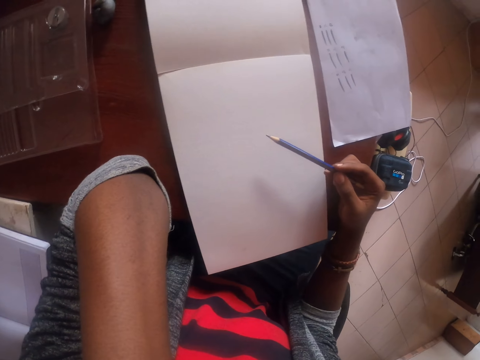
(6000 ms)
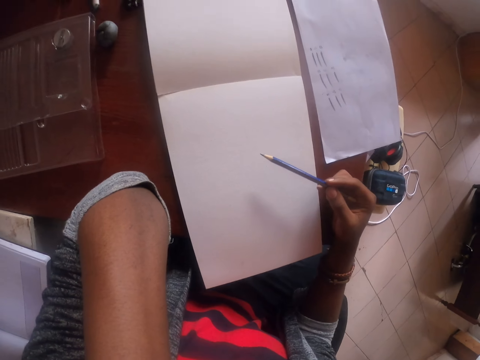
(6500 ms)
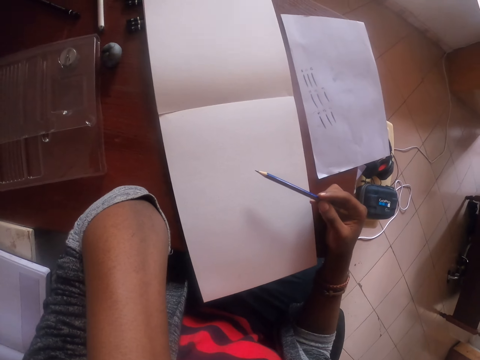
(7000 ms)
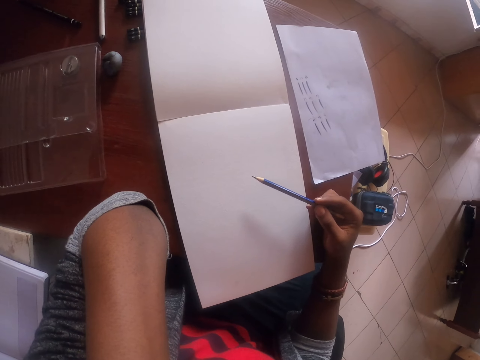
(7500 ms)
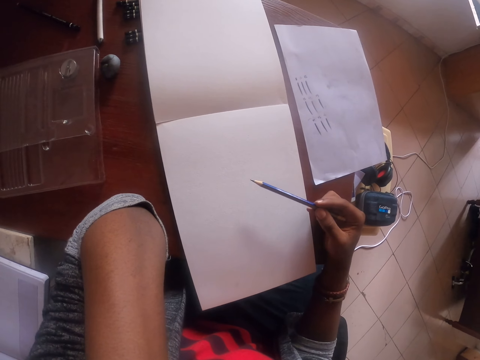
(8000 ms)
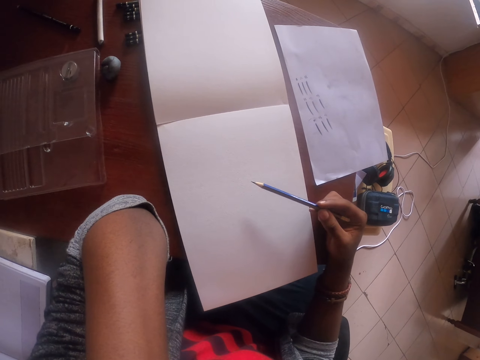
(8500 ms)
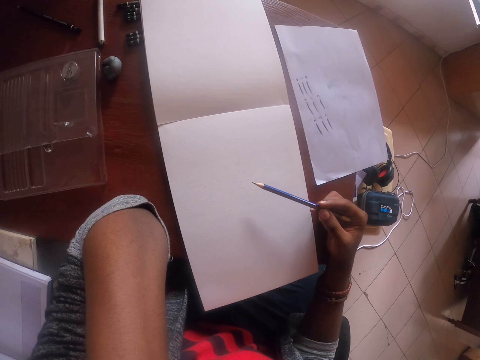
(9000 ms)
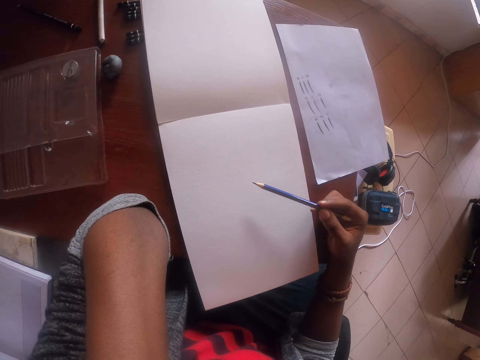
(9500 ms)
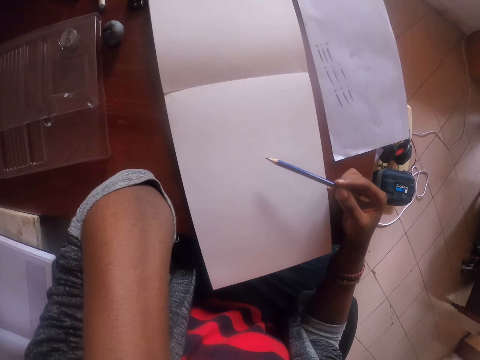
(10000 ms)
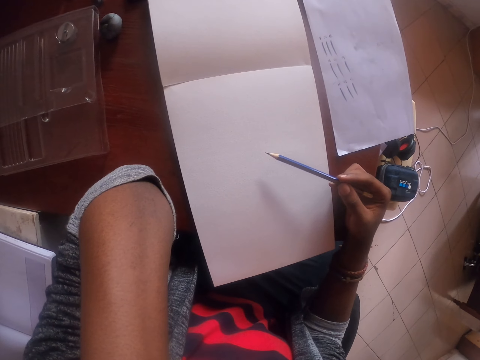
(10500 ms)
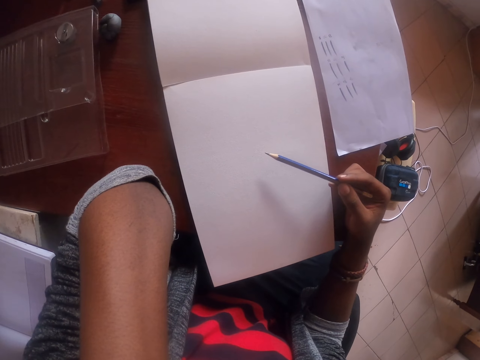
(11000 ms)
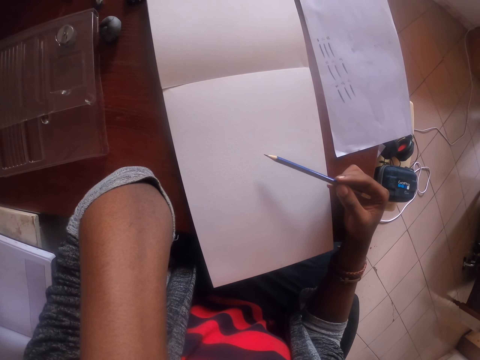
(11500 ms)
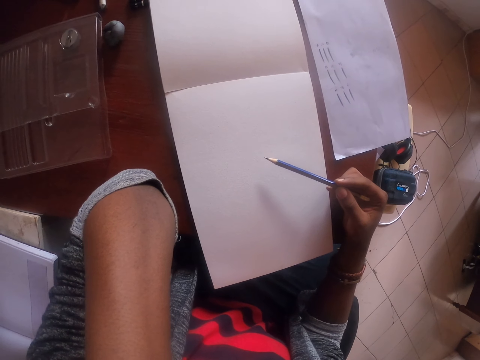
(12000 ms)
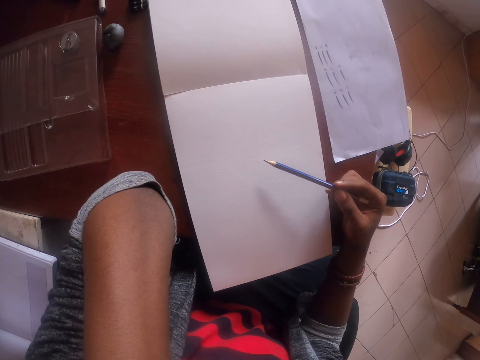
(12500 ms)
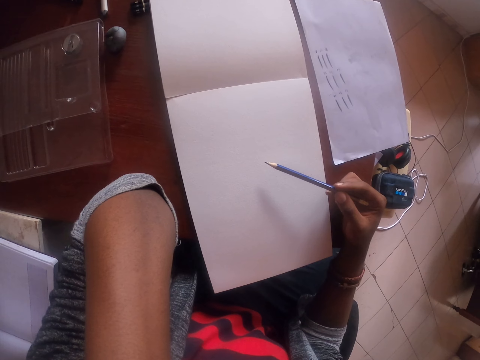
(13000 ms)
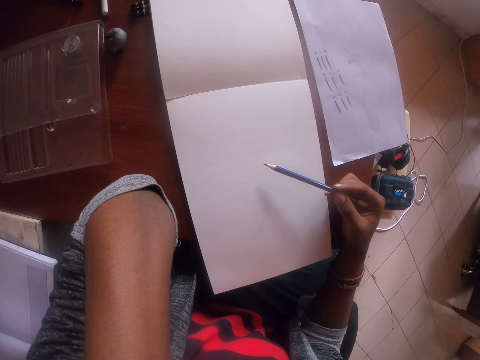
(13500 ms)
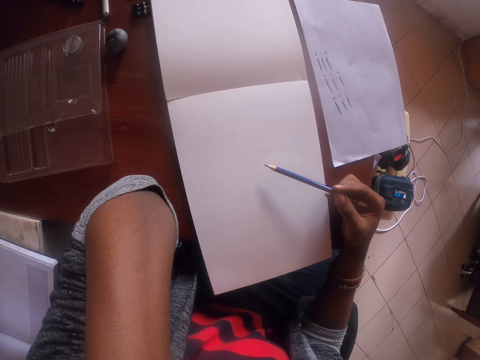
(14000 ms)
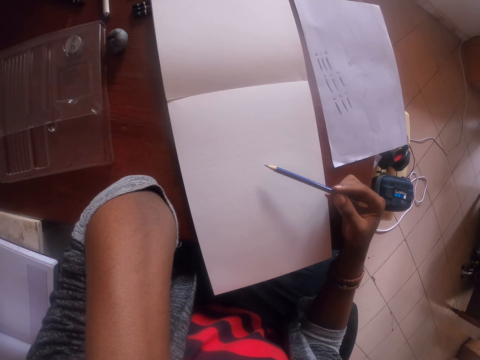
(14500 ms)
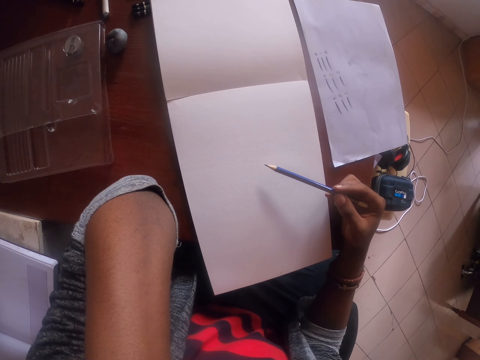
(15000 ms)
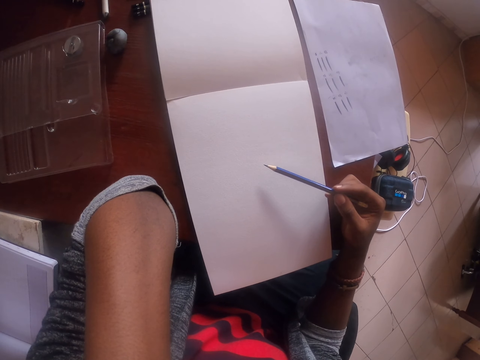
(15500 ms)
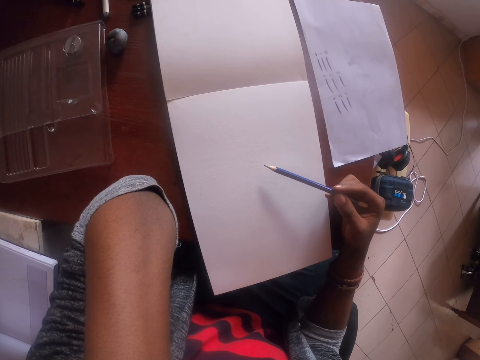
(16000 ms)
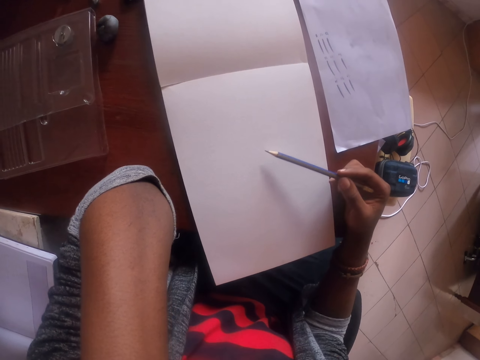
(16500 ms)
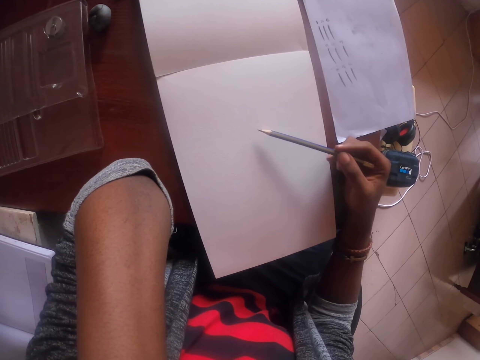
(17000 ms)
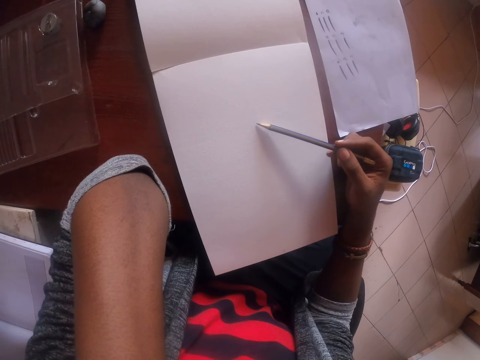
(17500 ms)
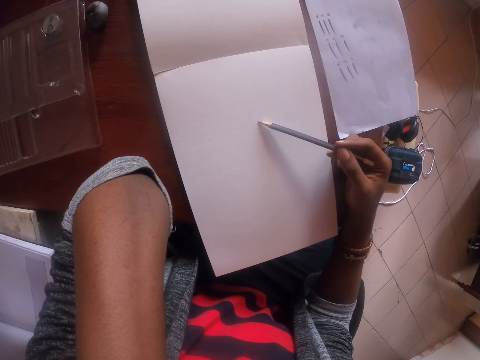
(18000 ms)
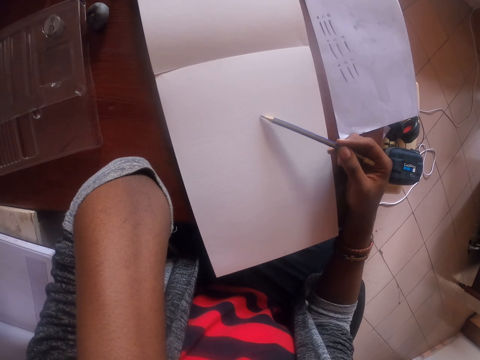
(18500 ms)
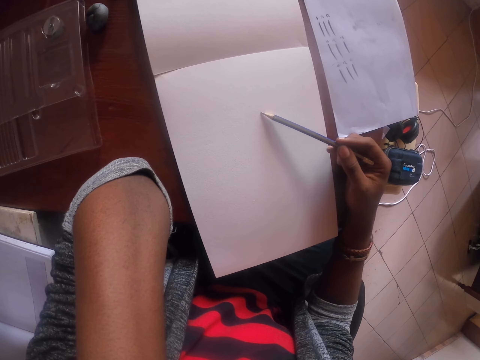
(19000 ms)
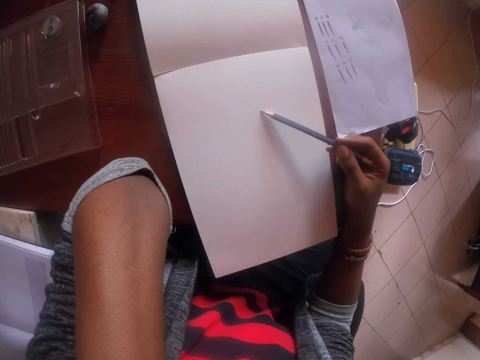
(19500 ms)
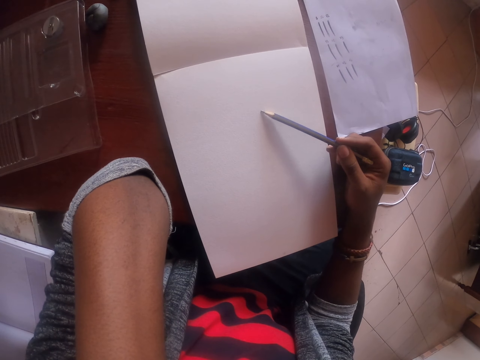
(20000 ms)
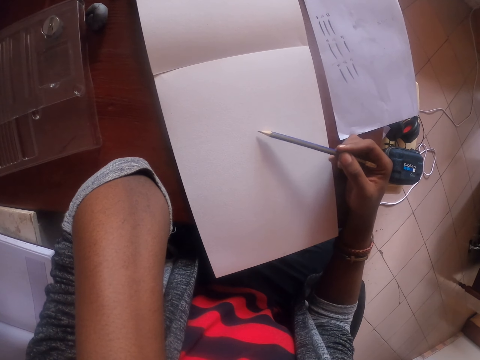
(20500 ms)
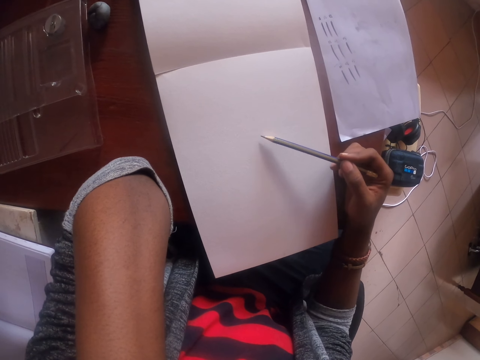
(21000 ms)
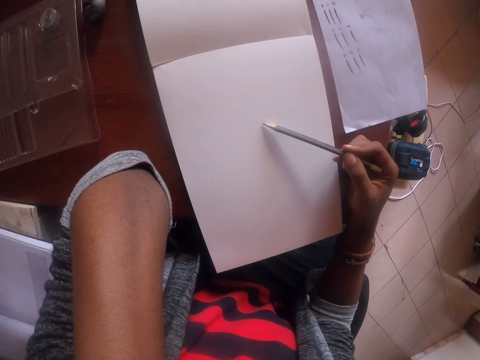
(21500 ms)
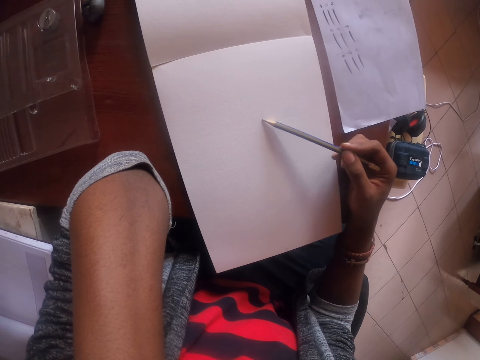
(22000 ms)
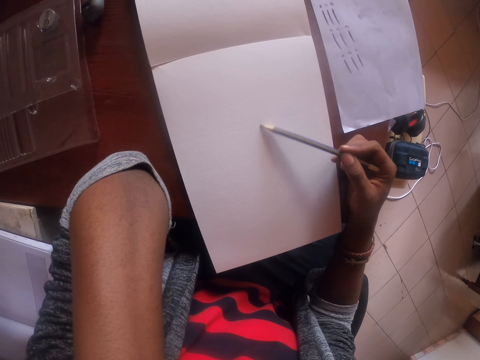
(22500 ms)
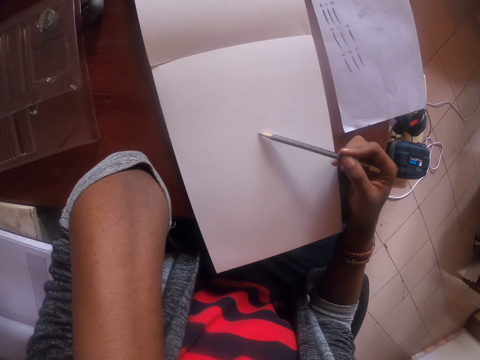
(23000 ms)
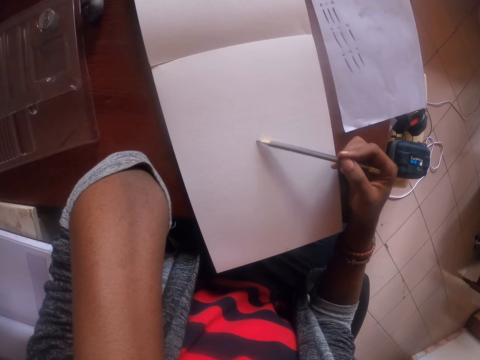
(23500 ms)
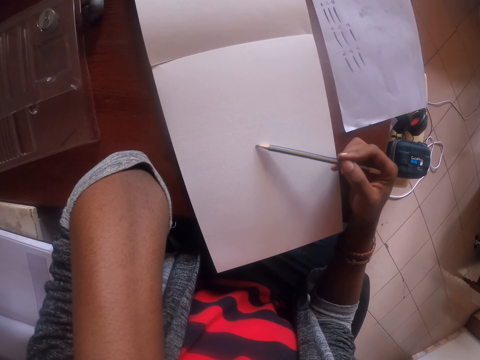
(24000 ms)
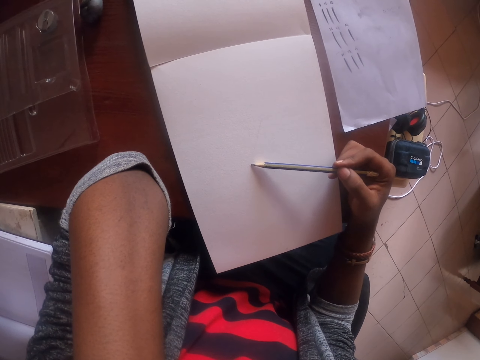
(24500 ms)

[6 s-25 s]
The camera wearer looks at the book on the table. They draw in the plain book with a pencil.

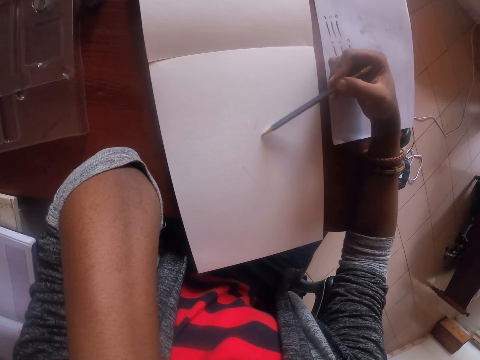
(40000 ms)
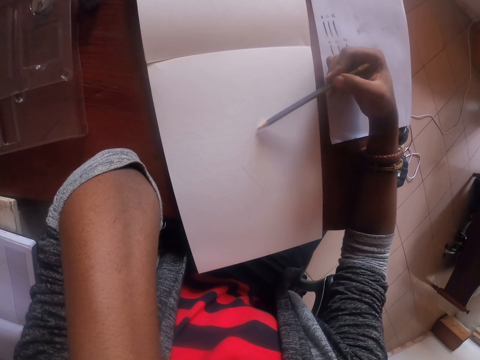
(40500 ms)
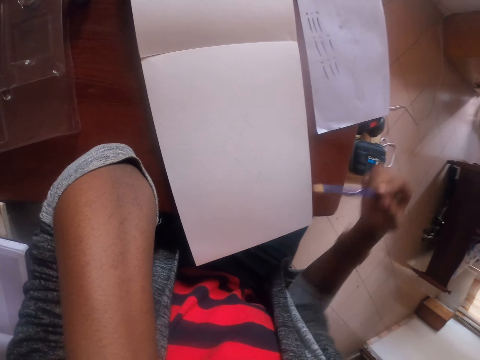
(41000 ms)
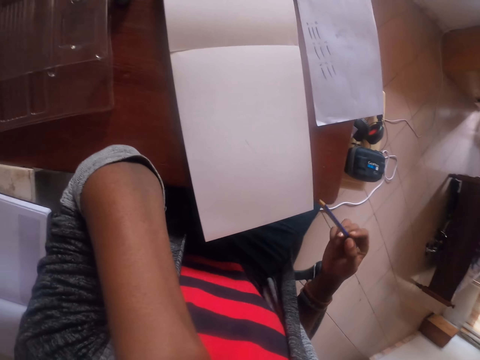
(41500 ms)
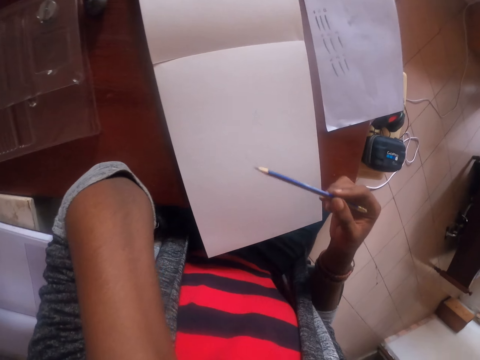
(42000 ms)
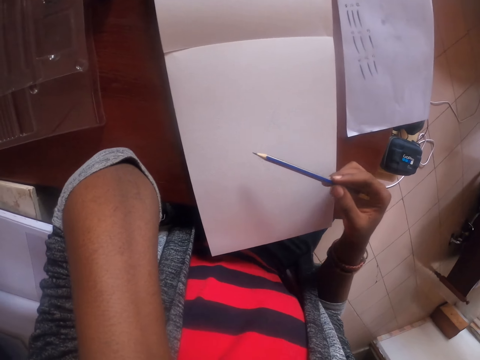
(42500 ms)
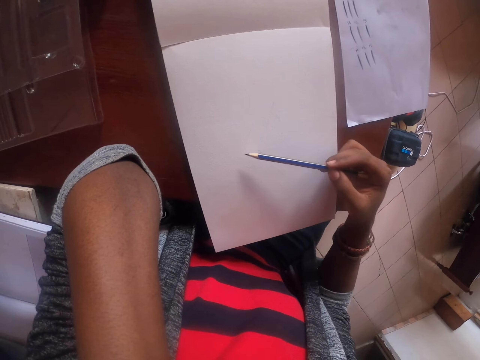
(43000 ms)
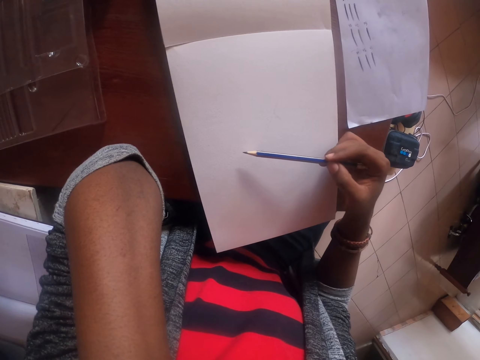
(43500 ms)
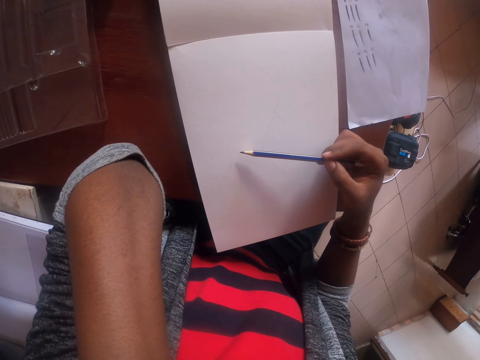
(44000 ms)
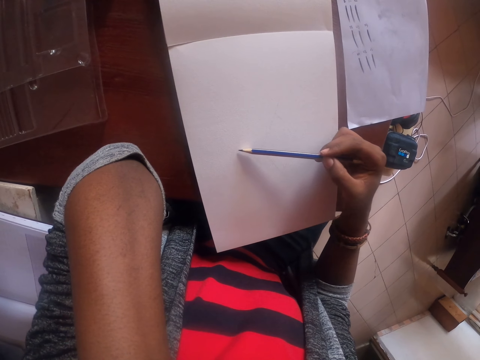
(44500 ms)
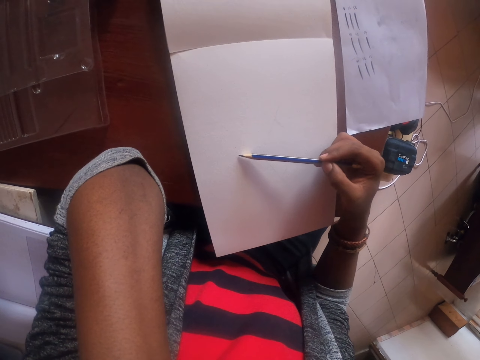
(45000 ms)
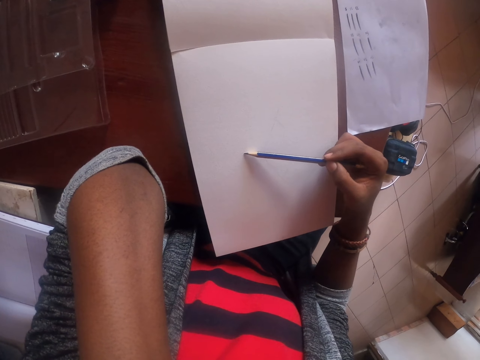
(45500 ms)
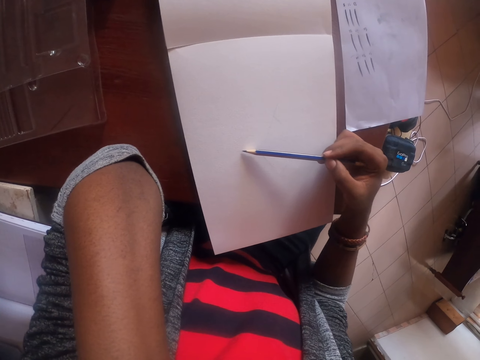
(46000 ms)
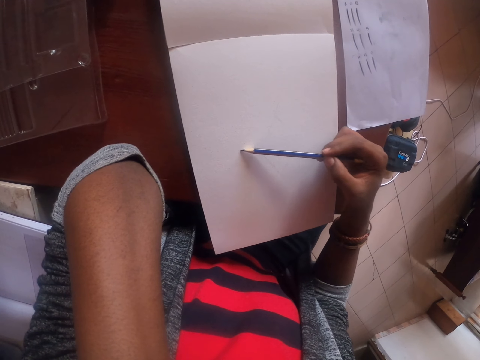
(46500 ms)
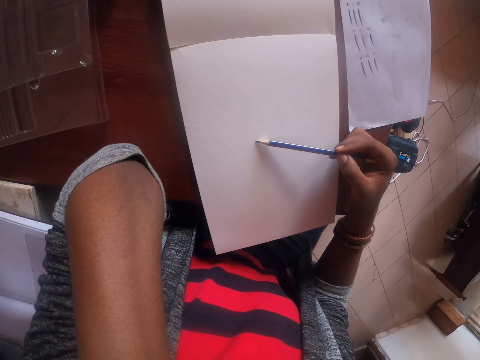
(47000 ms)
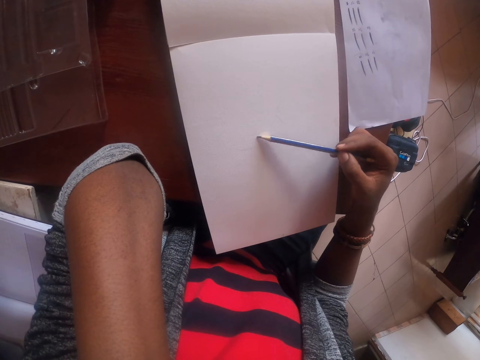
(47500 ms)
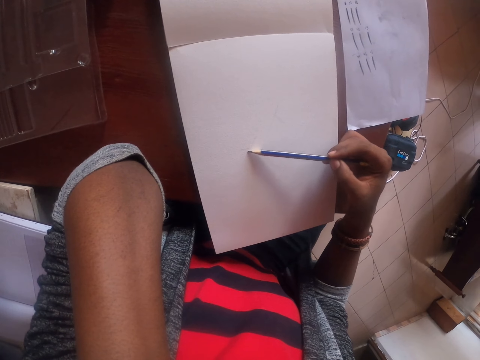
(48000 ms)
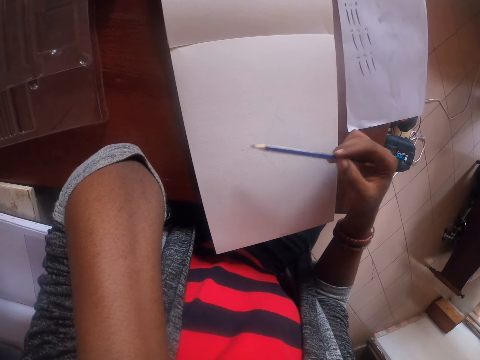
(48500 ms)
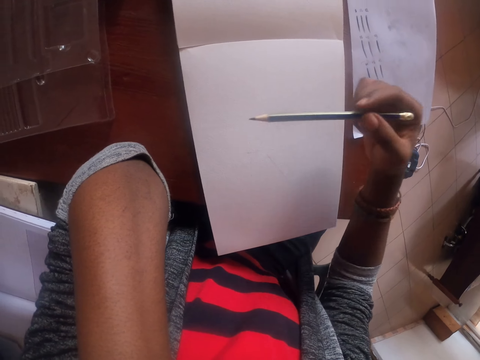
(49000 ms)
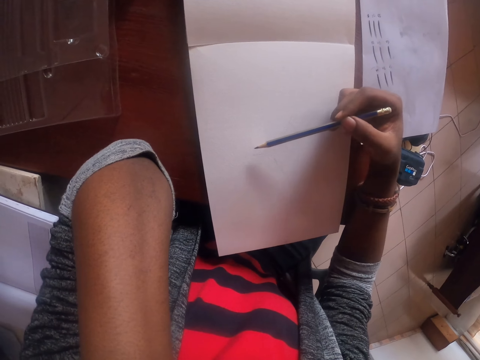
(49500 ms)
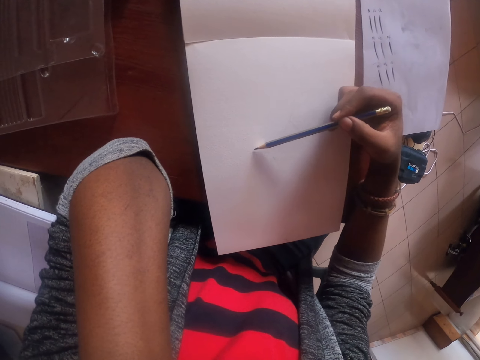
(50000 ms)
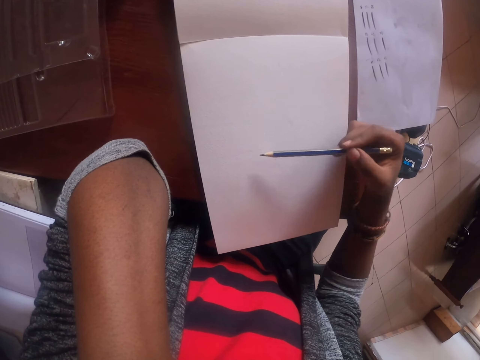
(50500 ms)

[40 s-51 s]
The camera wearer looks at the book on the table. They draw on the book with the pencil. They move the hand.
